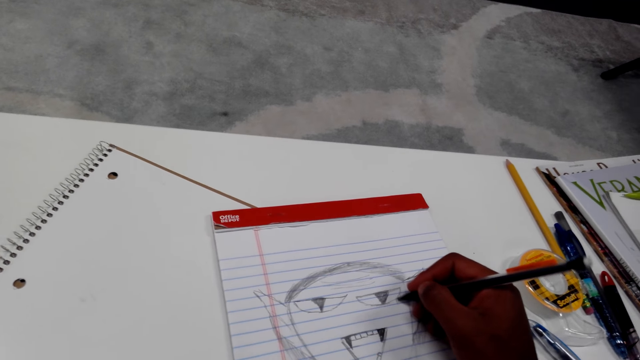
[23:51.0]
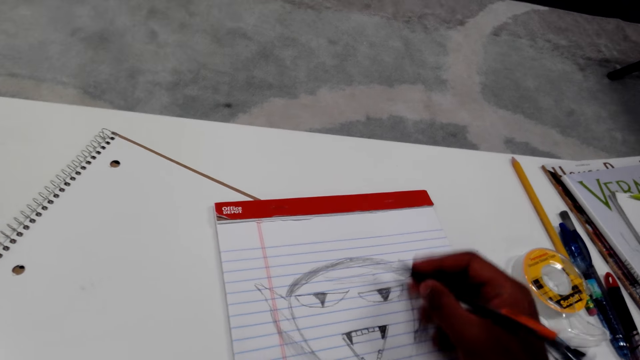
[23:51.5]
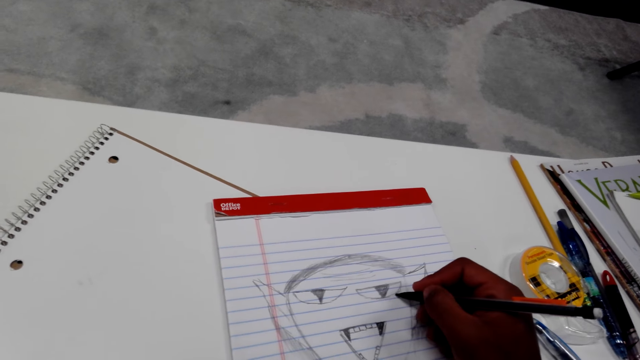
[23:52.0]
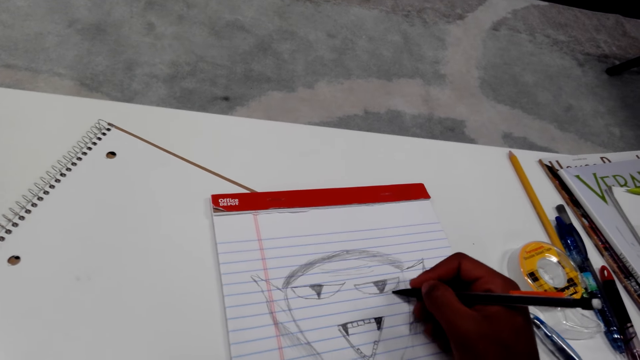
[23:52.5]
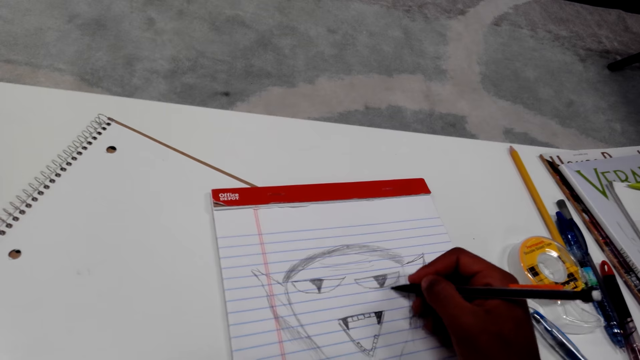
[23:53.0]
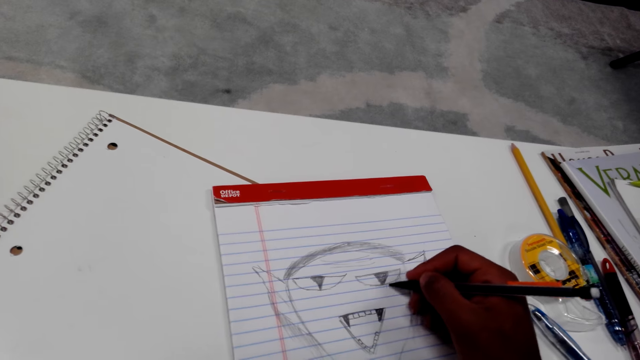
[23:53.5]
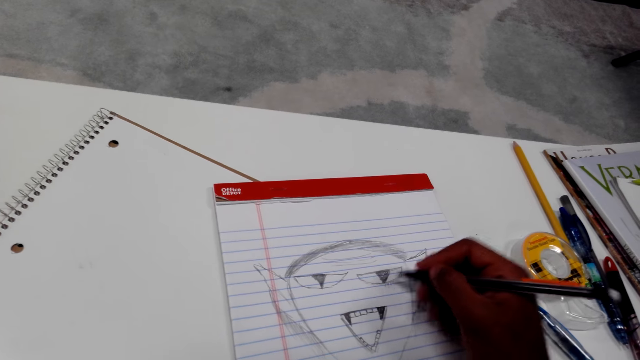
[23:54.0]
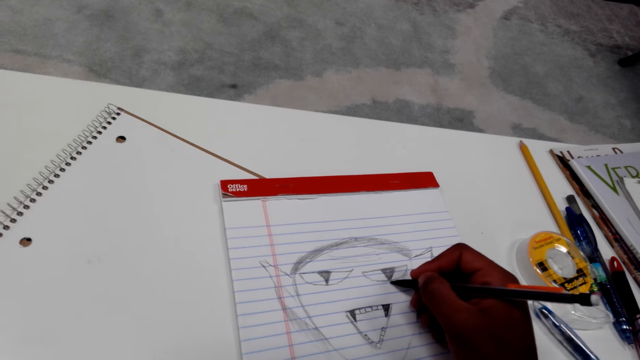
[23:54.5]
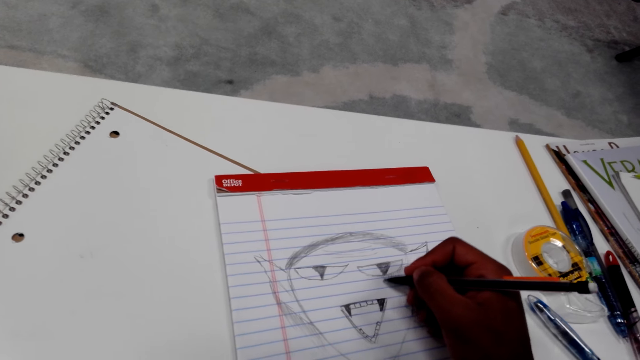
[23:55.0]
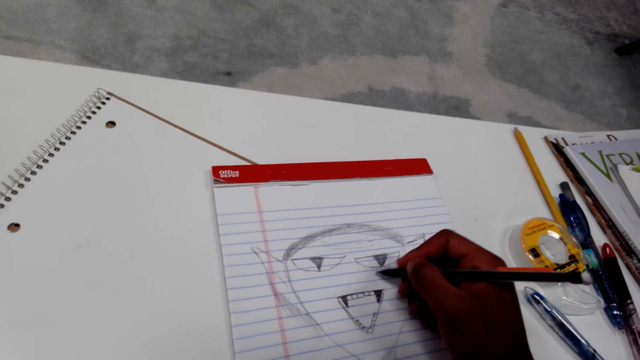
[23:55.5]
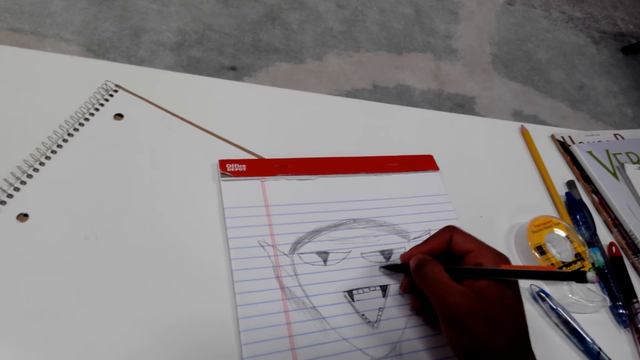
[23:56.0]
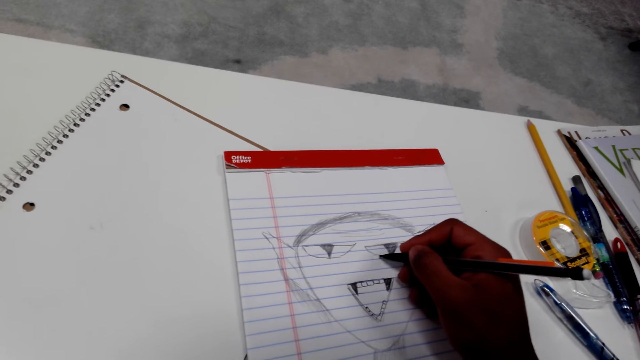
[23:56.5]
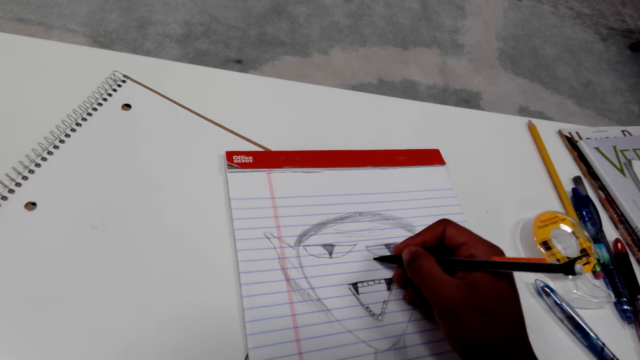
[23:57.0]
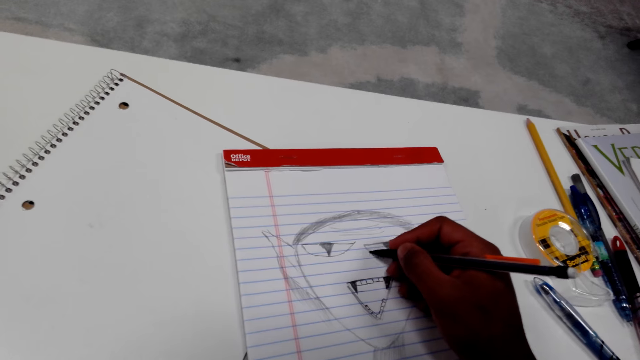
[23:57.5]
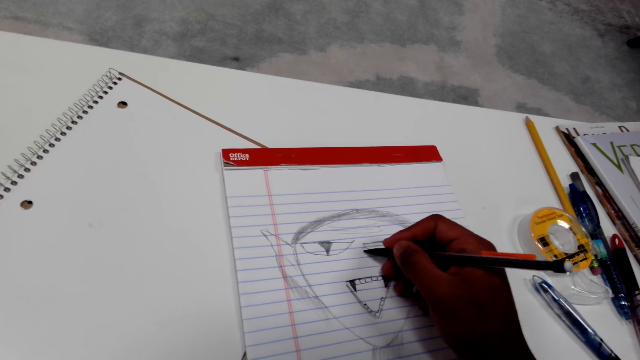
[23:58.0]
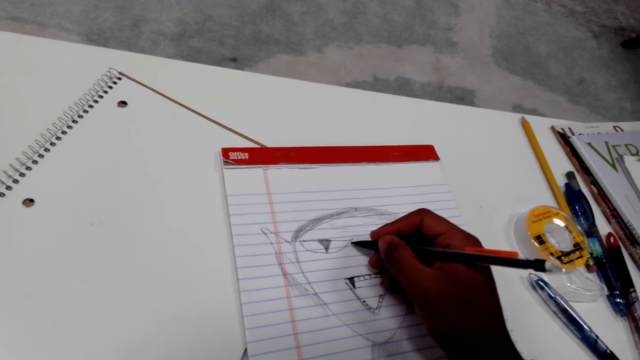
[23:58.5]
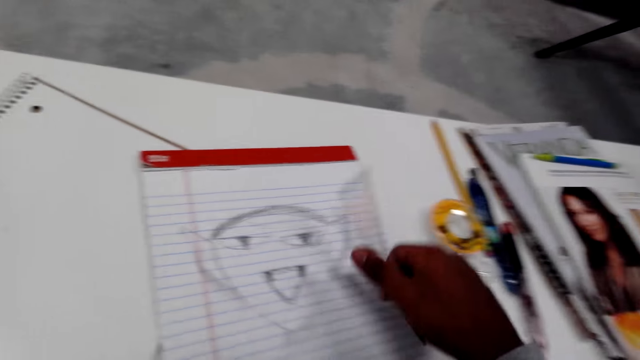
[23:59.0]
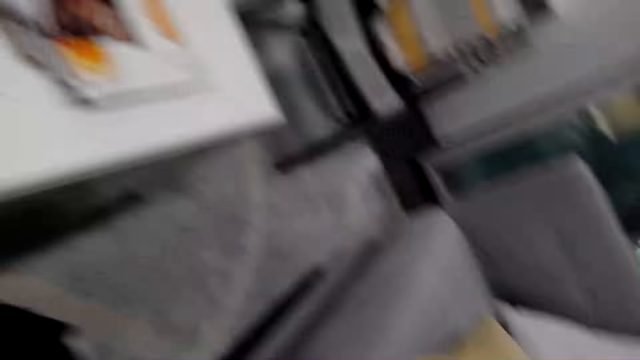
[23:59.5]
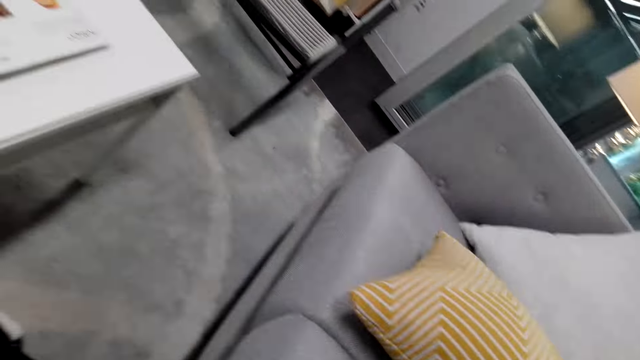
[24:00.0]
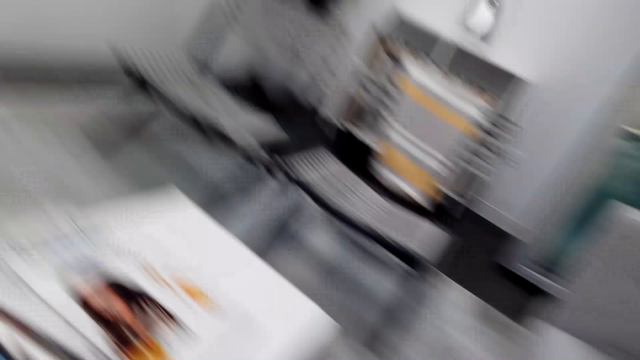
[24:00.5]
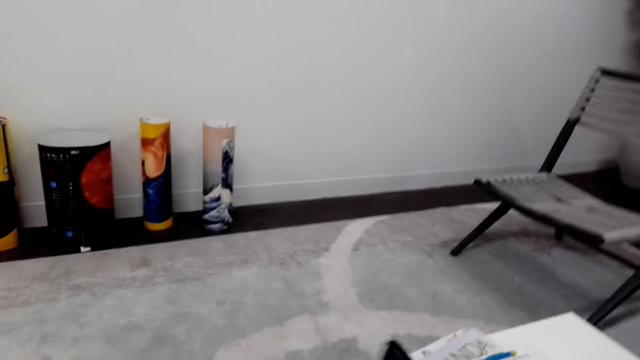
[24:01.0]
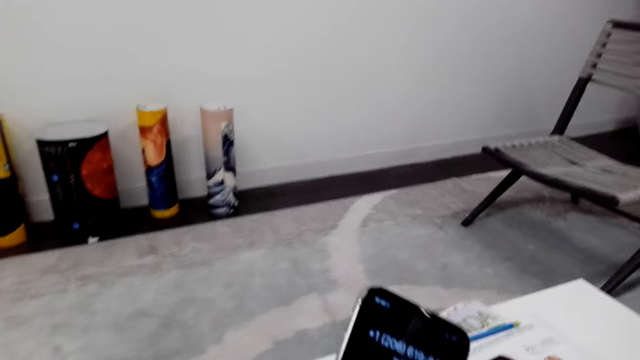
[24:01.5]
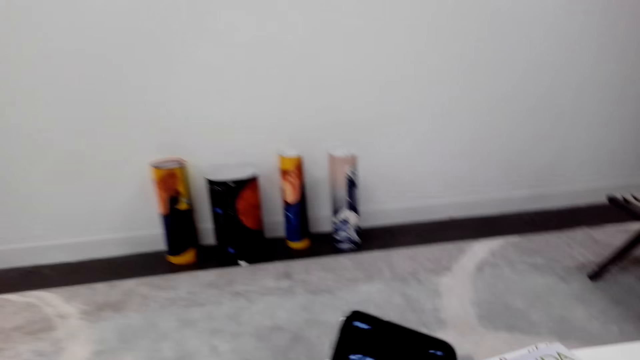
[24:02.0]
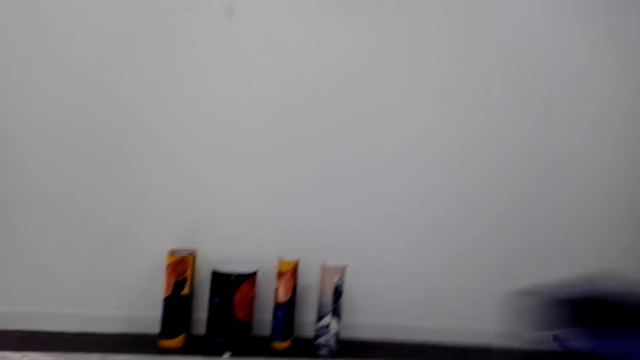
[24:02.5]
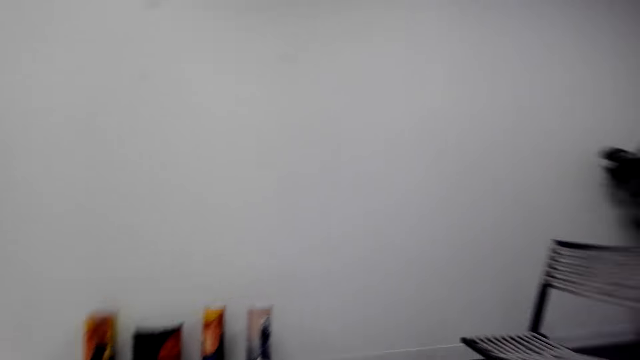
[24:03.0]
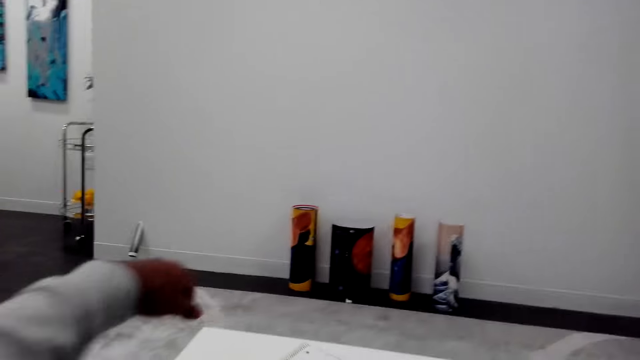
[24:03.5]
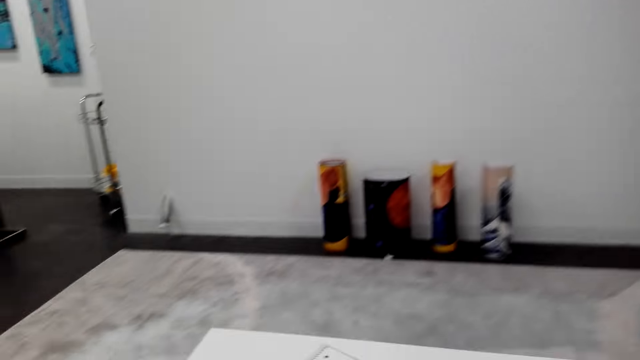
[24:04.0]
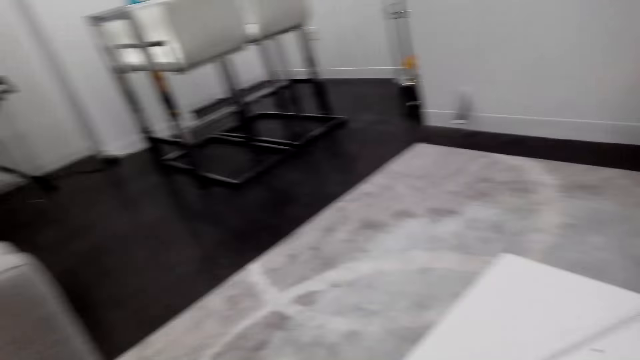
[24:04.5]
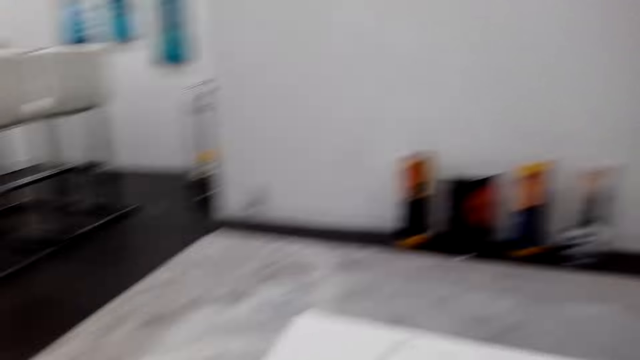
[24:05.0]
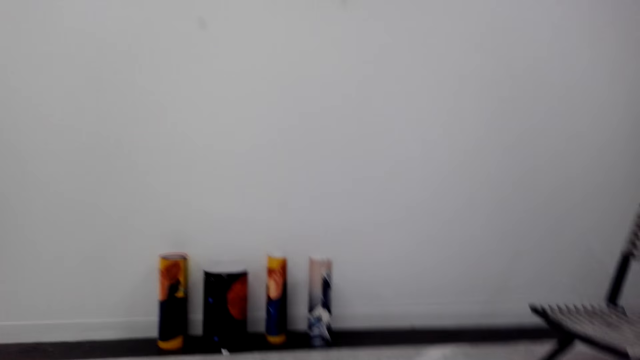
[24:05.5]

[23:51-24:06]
The camera wearer puts the pencil on the paper. They look around. They pick up a phone. They hold the phone. They look around. They speak with the phone. They turn the paper.

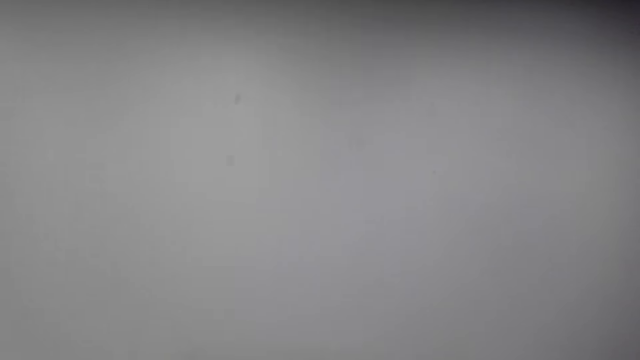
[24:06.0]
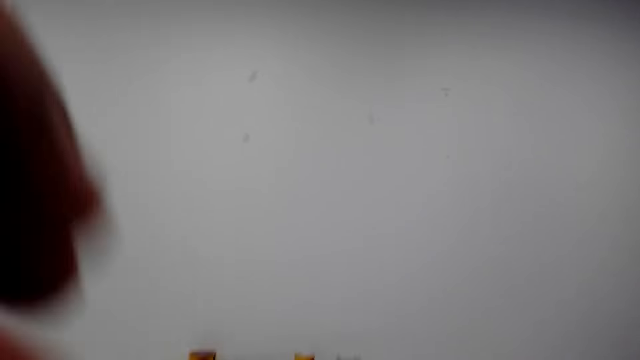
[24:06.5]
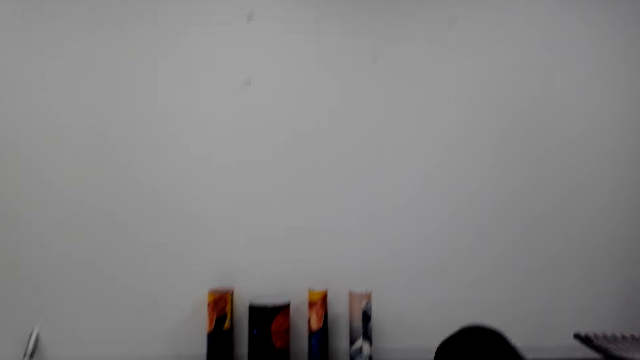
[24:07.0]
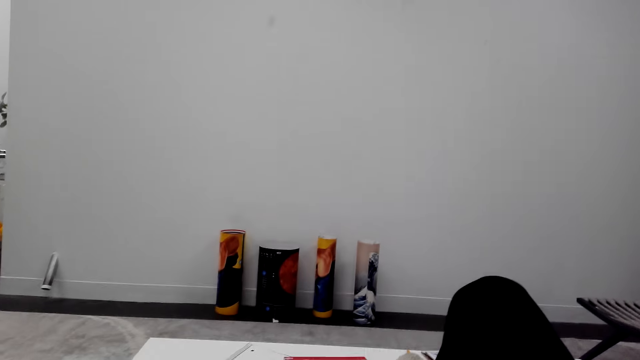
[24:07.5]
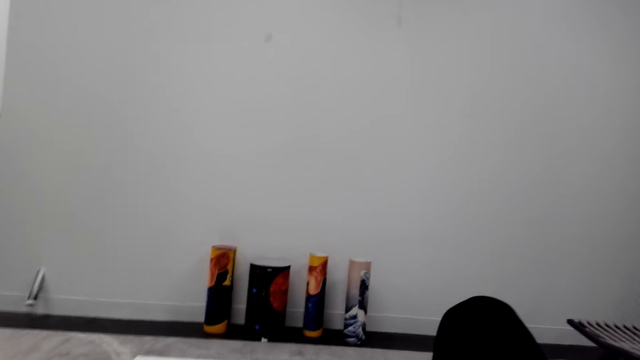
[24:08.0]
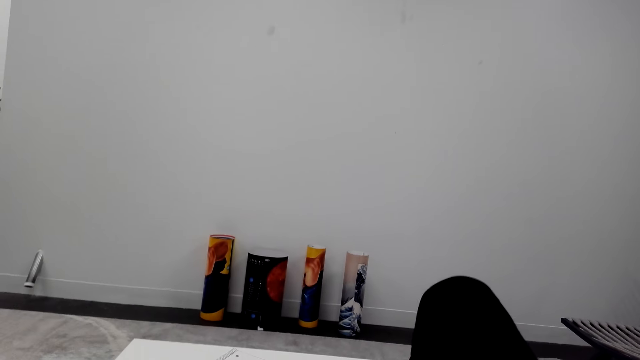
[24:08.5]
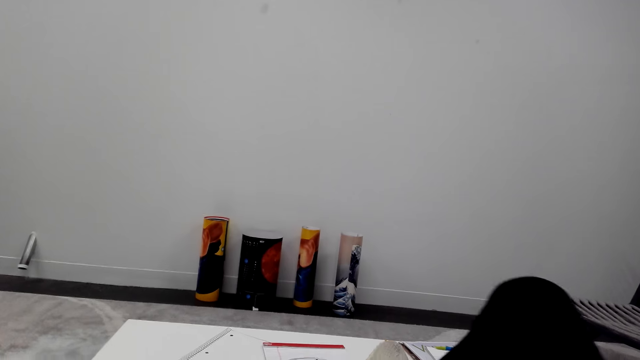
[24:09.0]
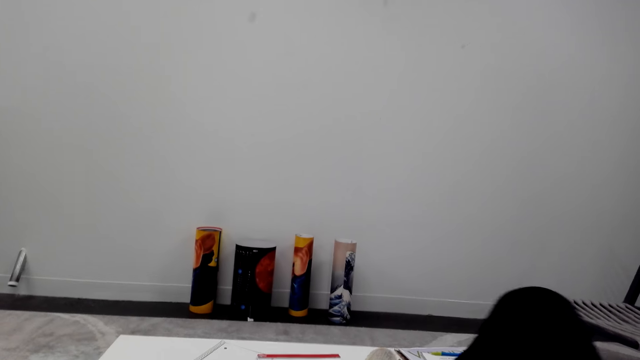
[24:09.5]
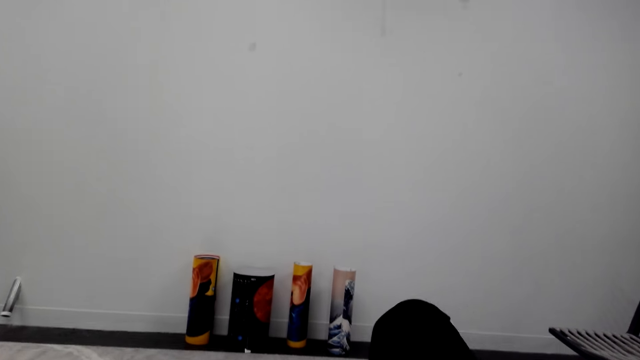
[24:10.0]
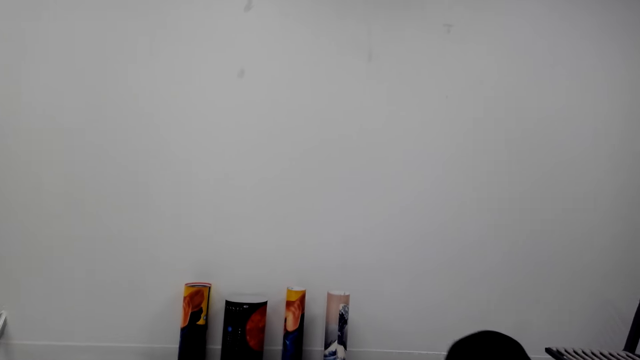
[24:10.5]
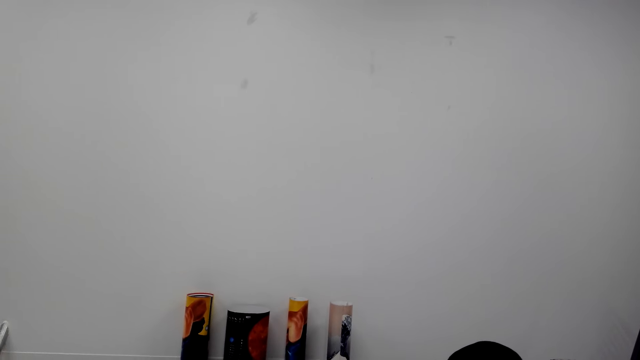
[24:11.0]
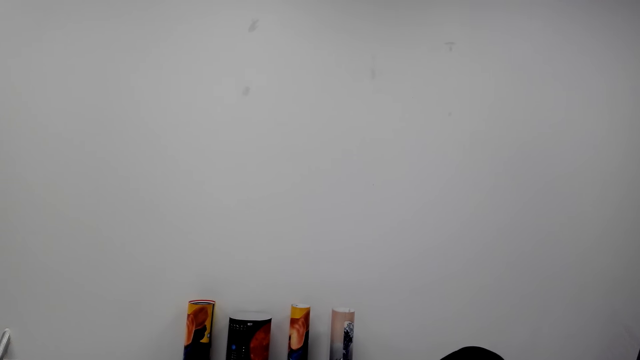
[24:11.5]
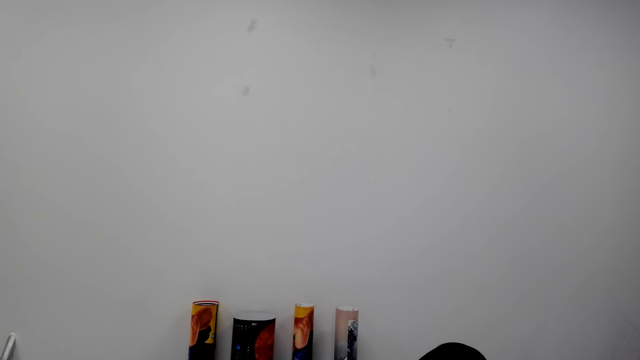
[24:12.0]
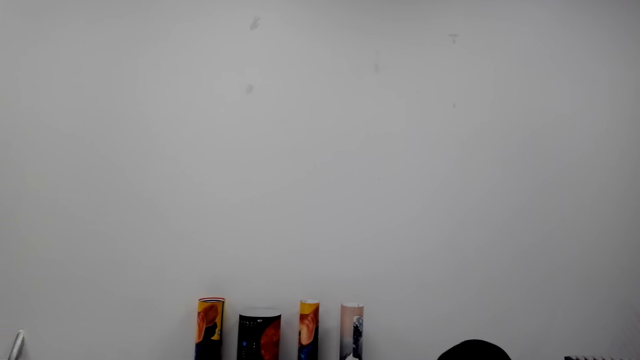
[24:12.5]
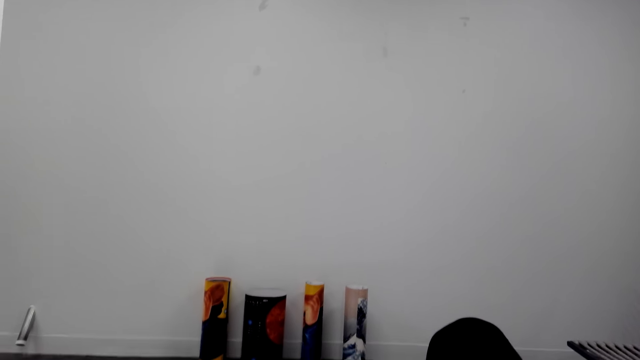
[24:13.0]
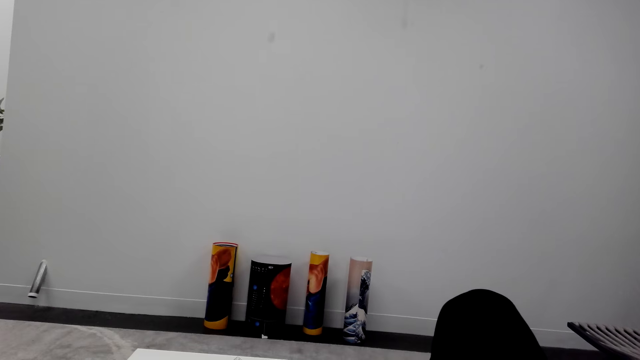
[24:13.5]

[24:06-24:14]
The camera wearer raises a hand and lowers the hand. They shake a leg.
